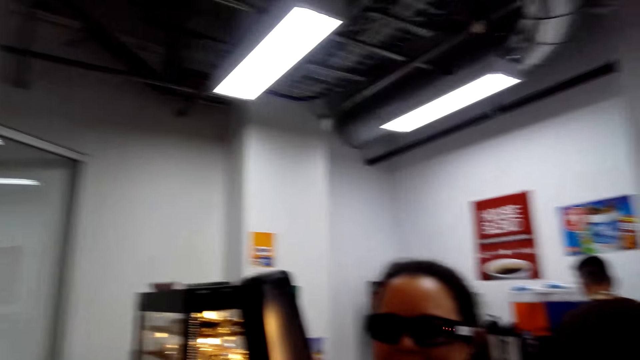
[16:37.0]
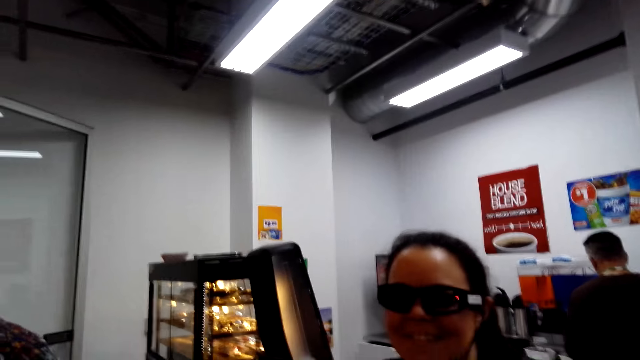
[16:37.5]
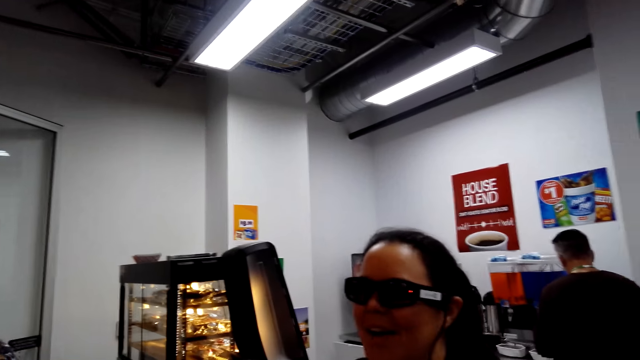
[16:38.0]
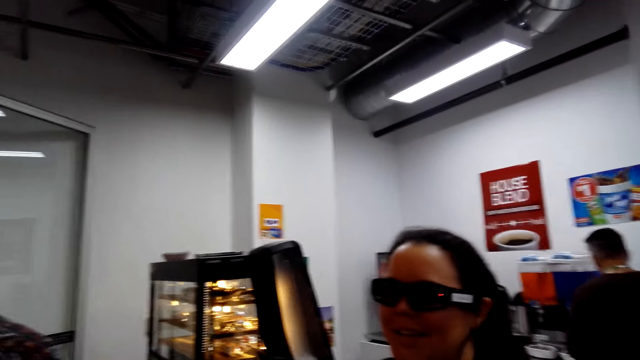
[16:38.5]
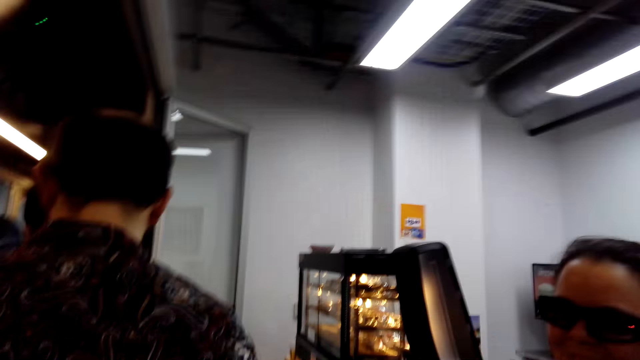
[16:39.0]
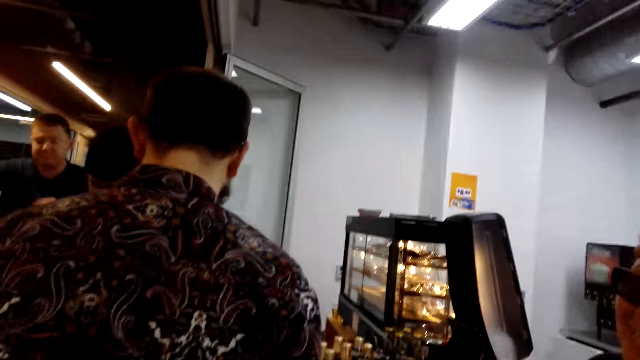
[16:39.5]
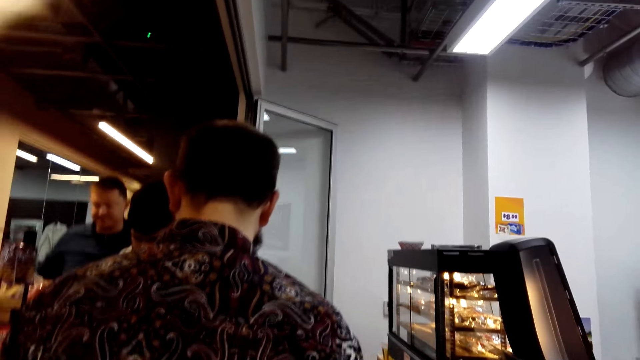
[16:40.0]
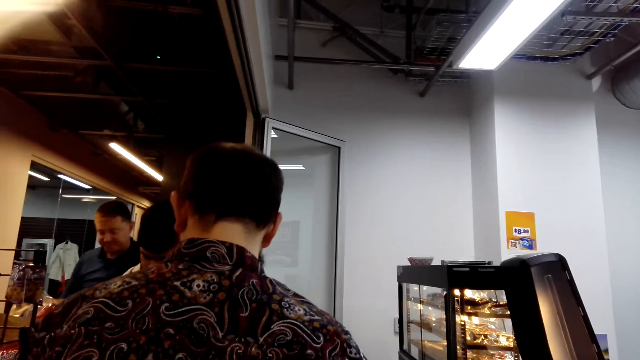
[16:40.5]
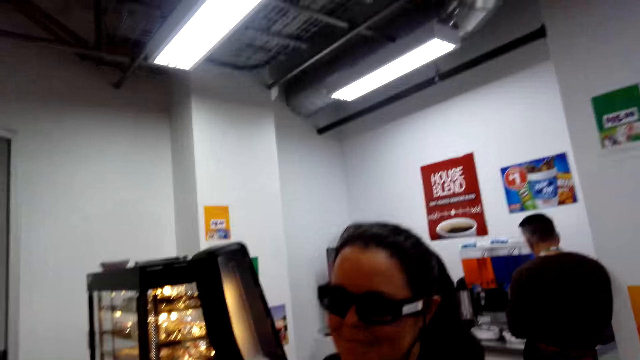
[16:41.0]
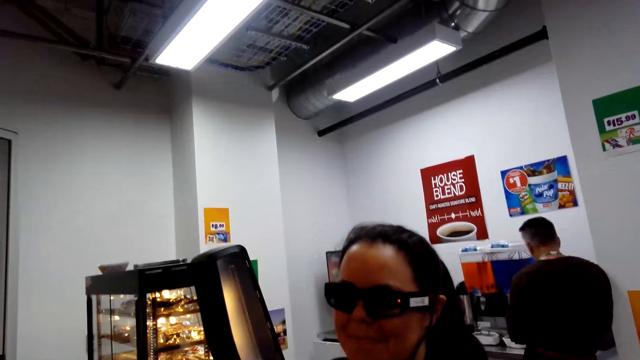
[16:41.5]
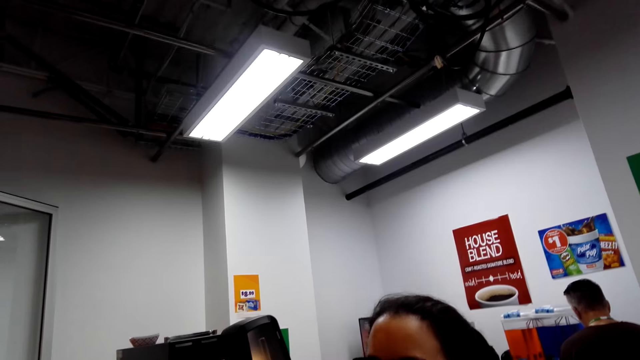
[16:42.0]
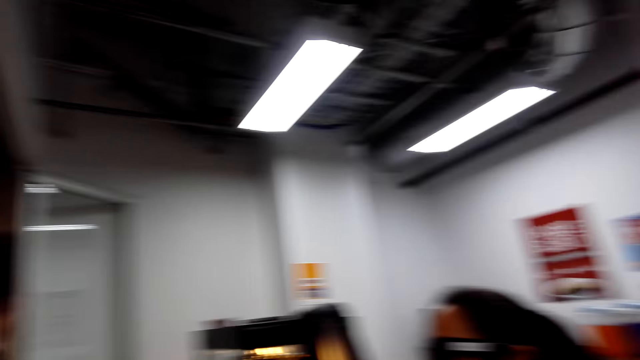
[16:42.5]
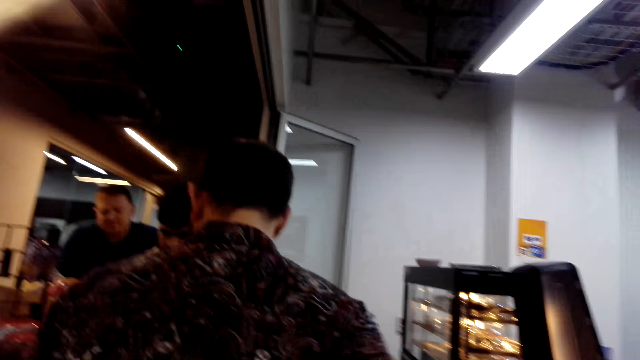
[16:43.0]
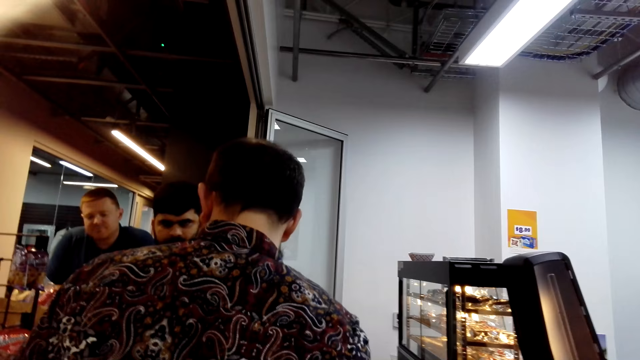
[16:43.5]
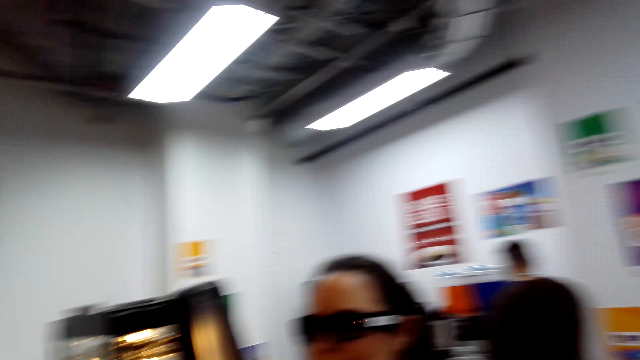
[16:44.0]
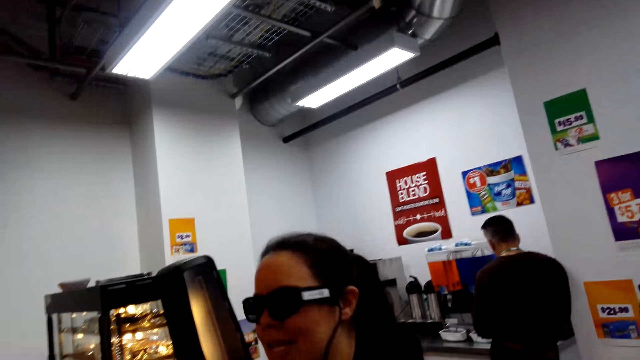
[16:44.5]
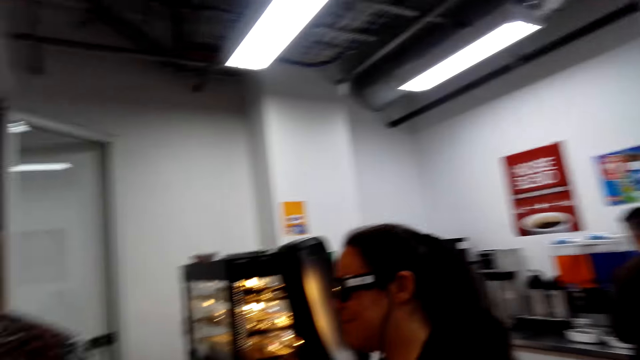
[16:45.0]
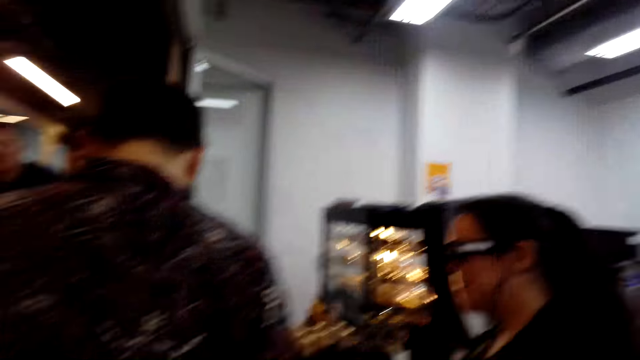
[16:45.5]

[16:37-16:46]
The camera wearer looks aside.

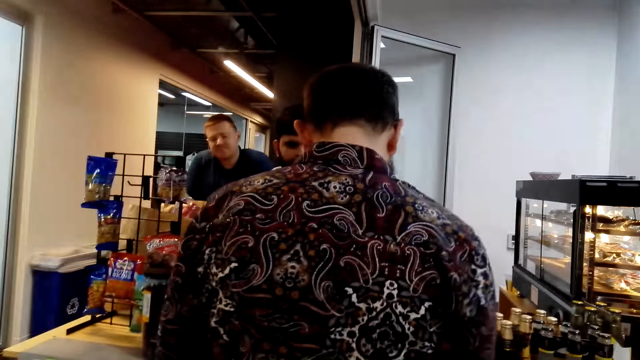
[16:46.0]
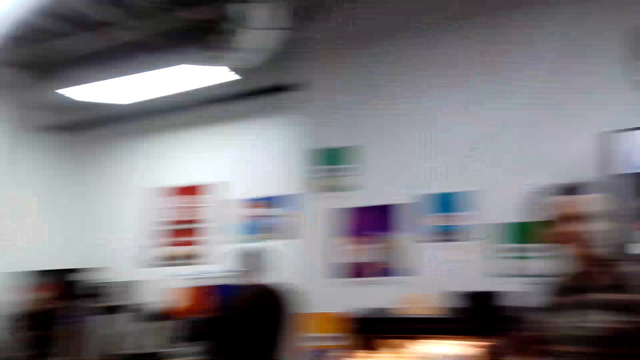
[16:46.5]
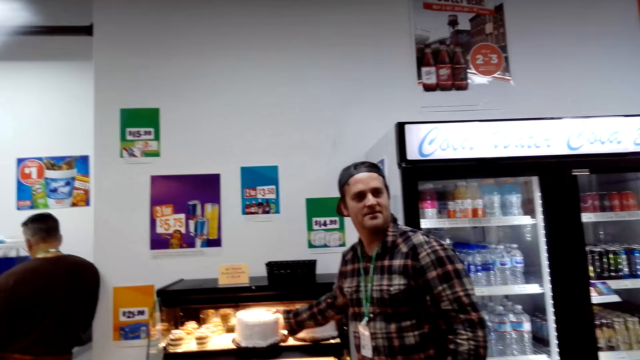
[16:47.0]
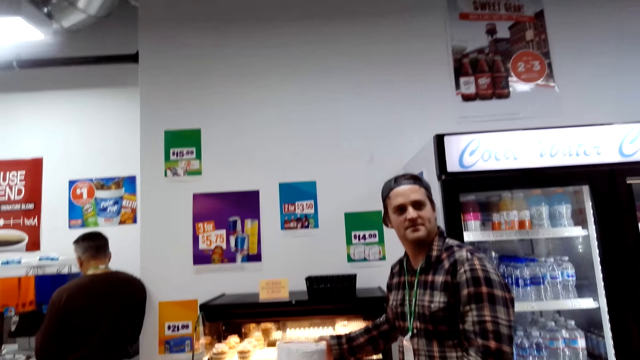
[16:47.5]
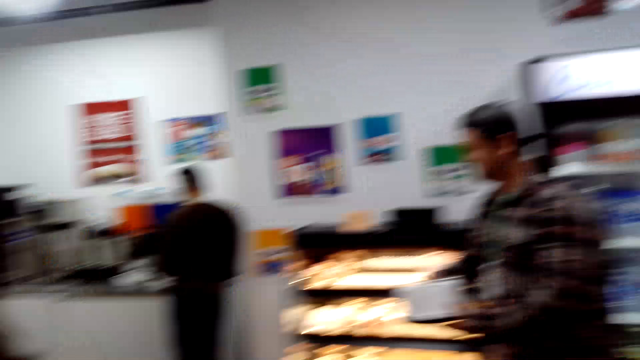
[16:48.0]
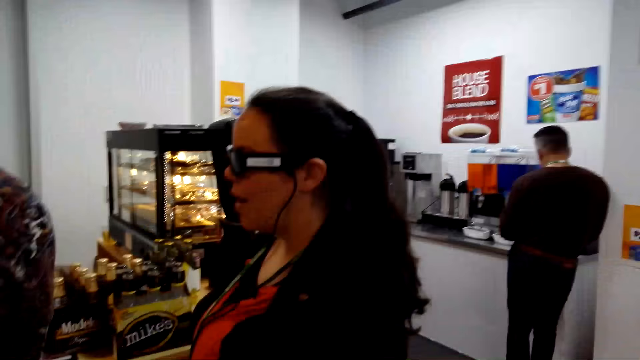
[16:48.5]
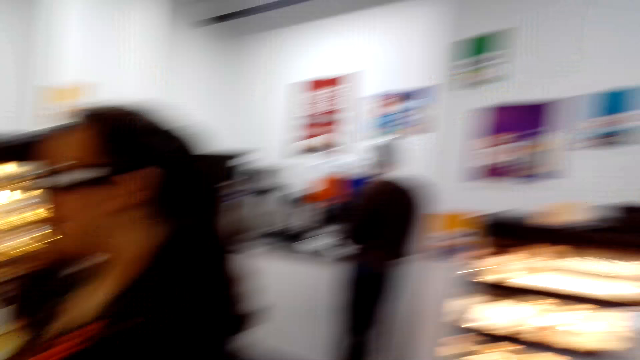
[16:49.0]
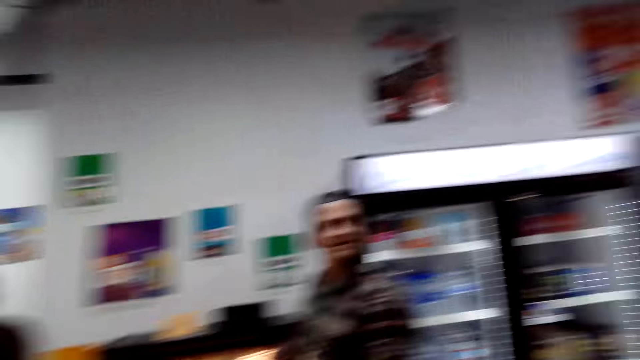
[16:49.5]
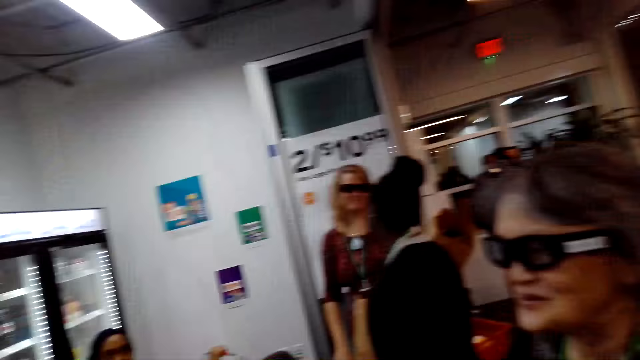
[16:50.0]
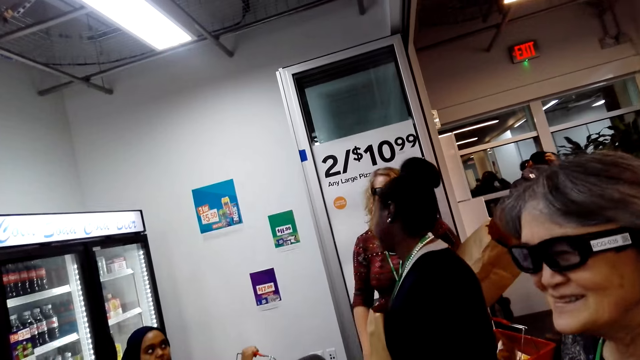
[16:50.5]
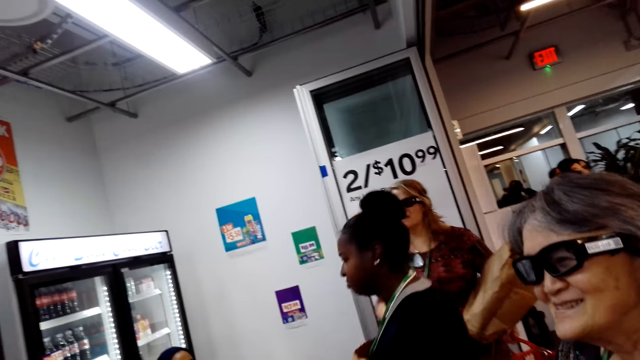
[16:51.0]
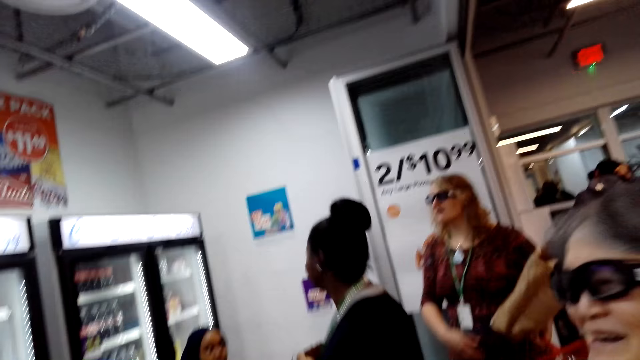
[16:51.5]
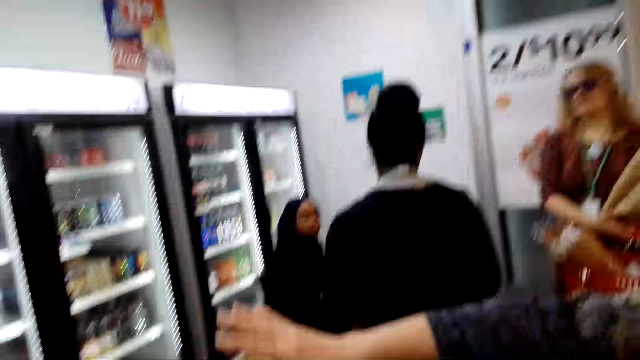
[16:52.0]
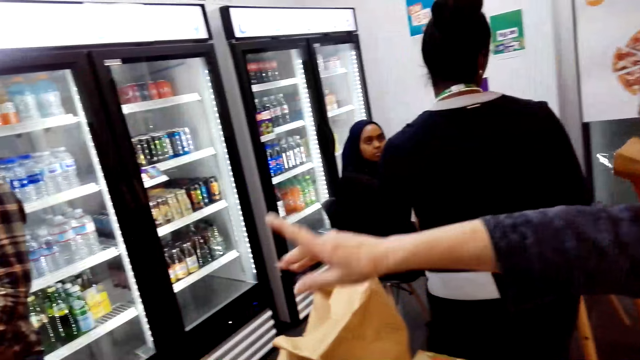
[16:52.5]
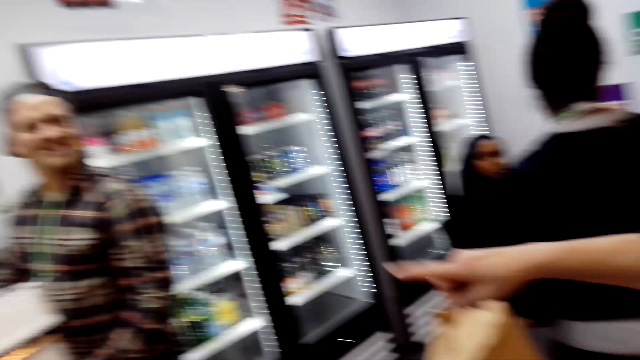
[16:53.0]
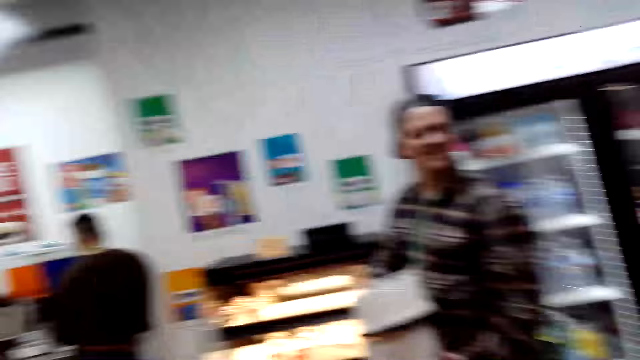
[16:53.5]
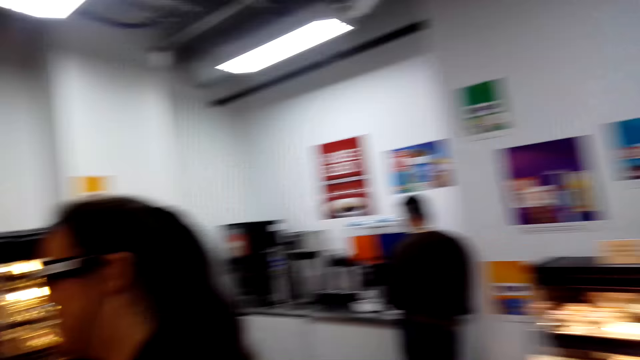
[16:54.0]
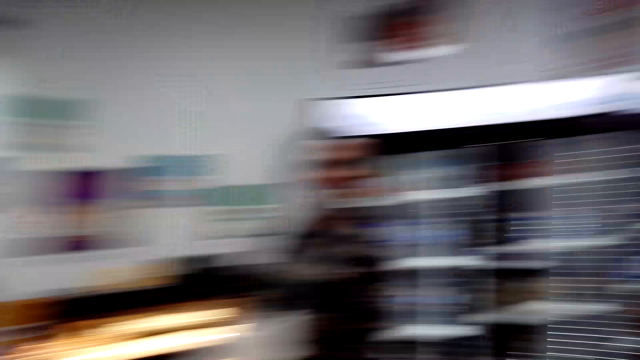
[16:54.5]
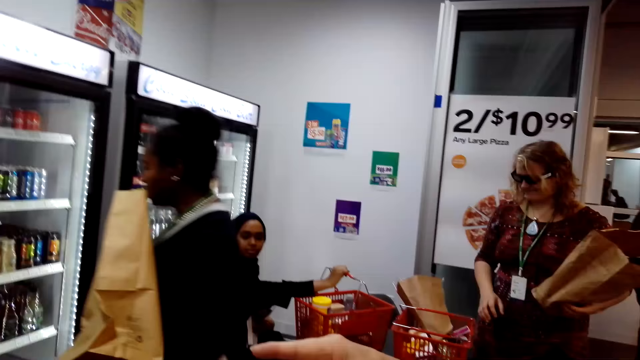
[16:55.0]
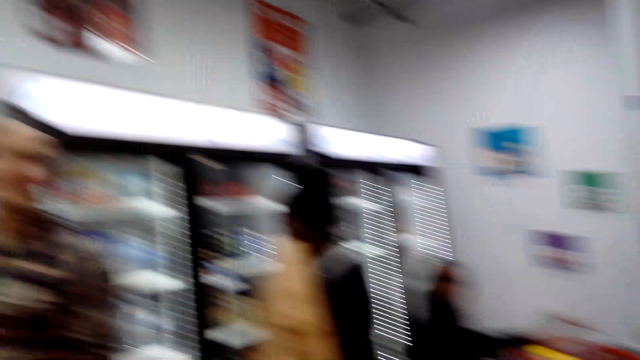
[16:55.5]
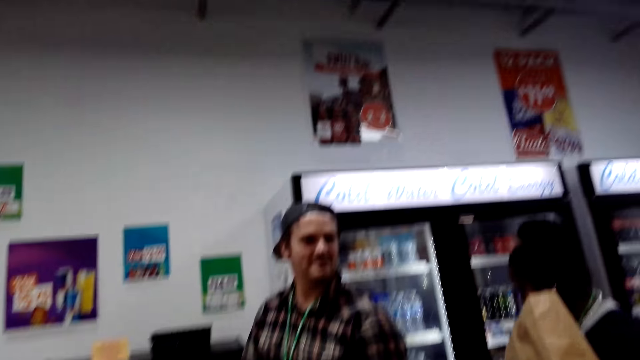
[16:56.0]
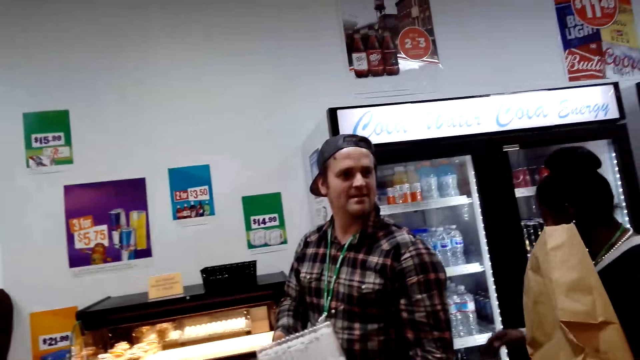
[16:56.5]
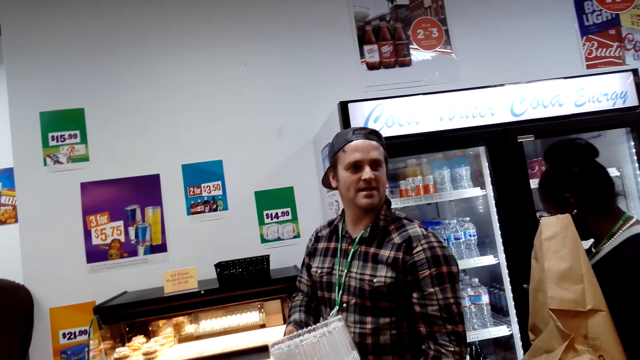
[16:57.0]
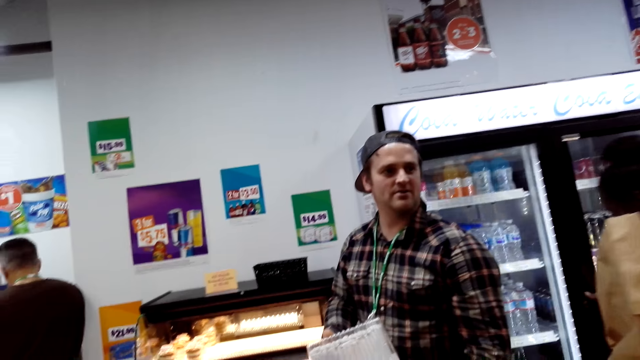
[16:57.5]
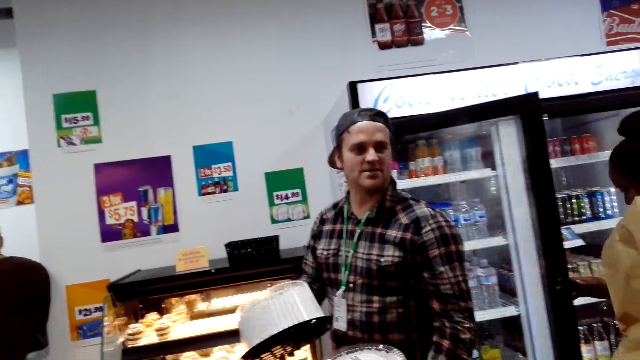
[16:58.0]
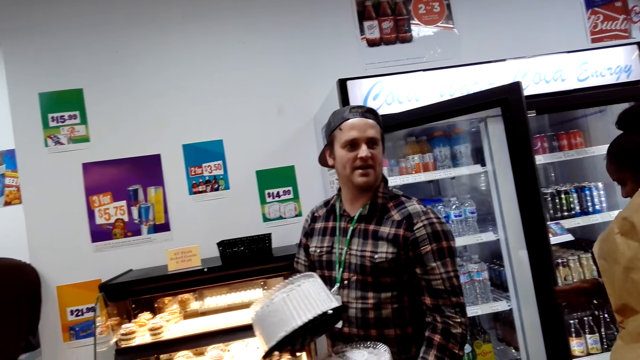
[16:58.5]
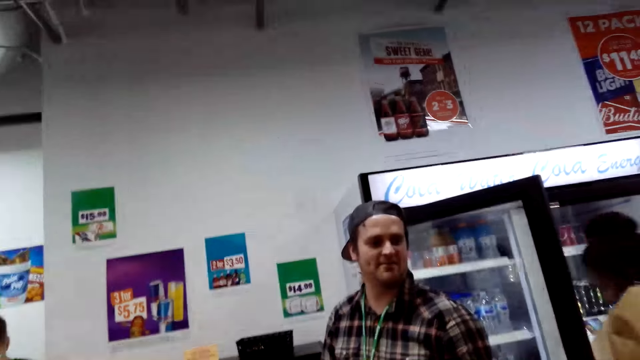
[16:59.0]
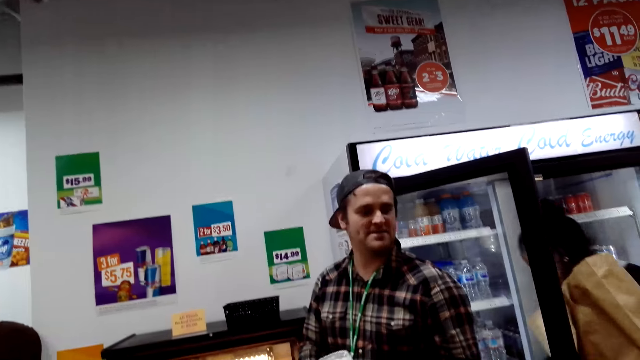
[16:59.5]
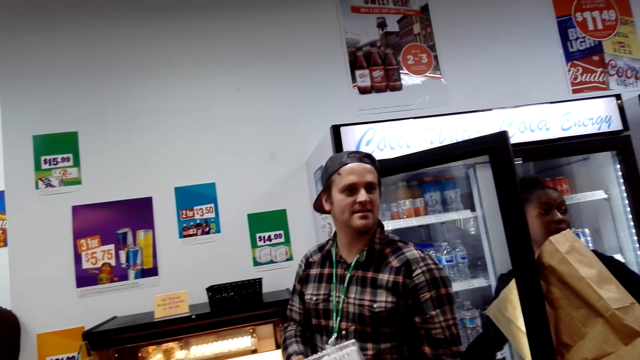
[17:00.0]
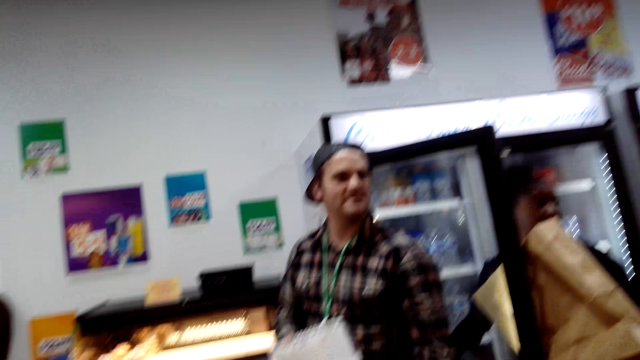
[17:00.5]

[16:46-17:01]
The camera wearer looks around. A man moves a hand. The camera wearer looks at a woman. Another woman talks. A third woman walks. A fourth woman walks. The second woman moves a hand. The camera wearer looks around. The man holds a cake. The third woman opens the fridge. The man holds the cake. The third woman talks.
